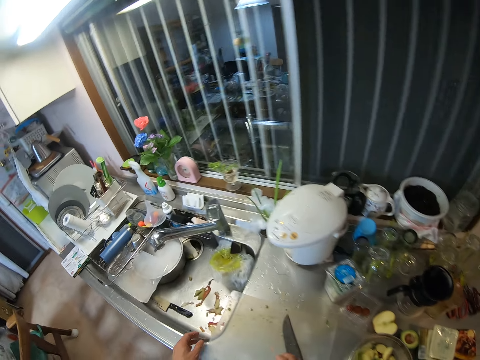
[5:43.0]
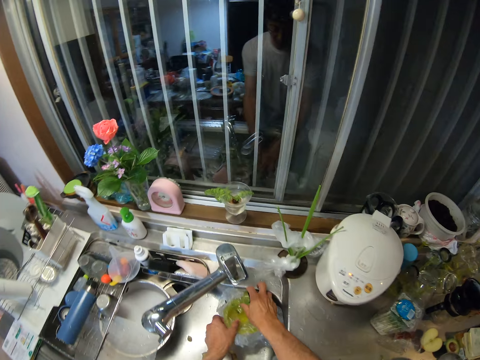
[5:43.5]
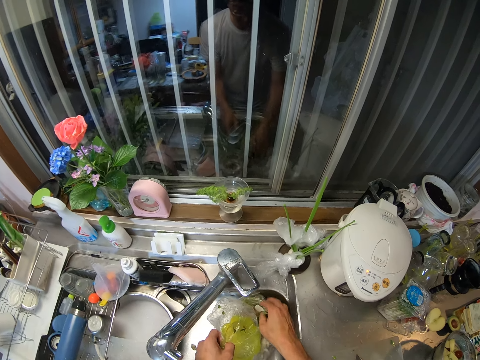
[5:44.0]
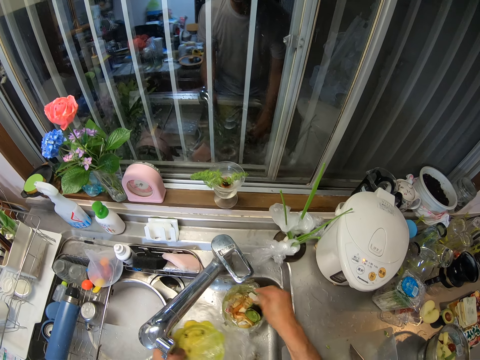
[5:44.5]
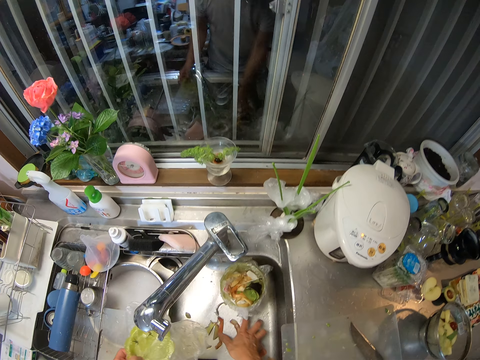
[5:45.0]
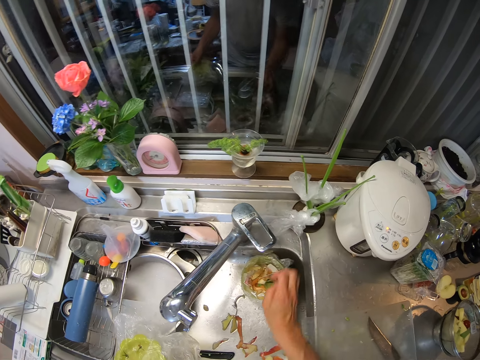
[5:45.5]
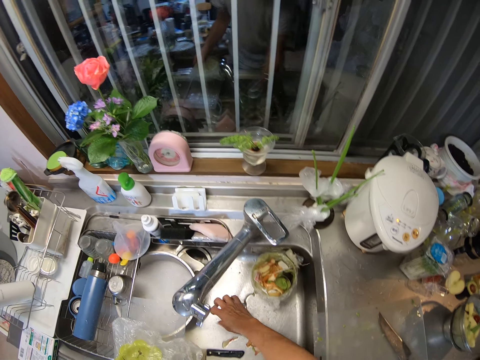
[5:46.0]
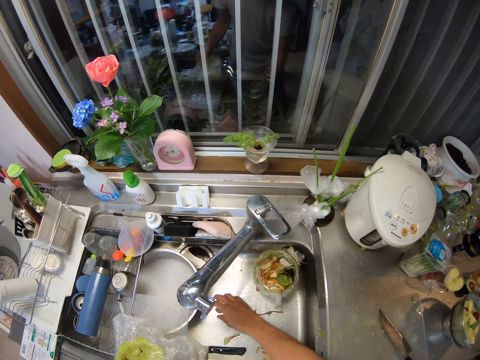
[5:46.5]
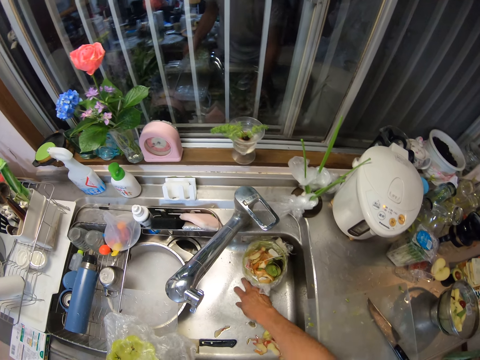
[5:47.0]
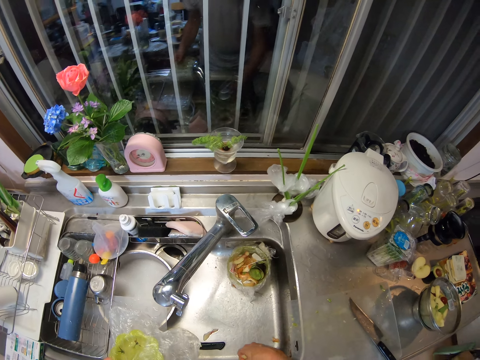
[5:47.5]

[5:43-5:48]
The camera wearer picks up a nylon from the trash in the sink with his left hand. He puts the pear peels in the waste bin. He gathers the dirt in the sink with his right hand.

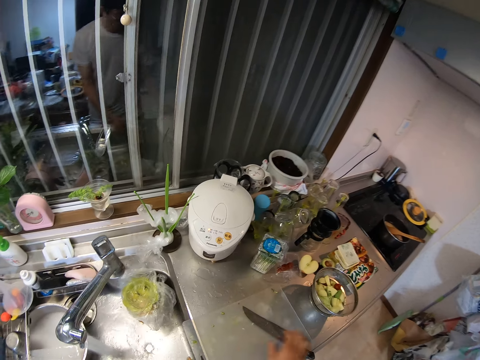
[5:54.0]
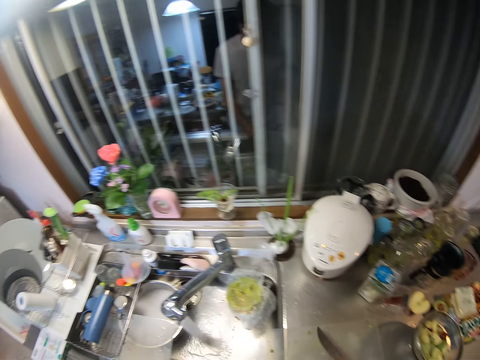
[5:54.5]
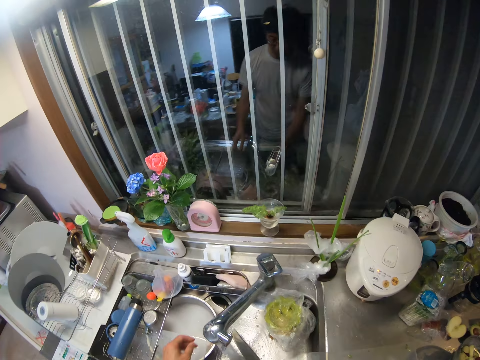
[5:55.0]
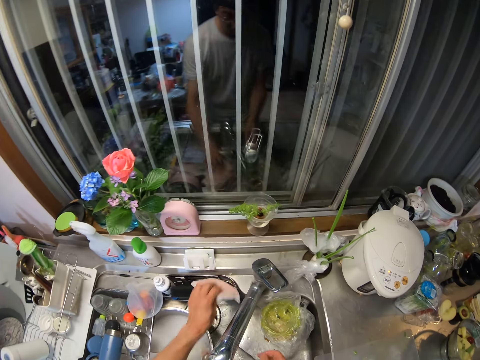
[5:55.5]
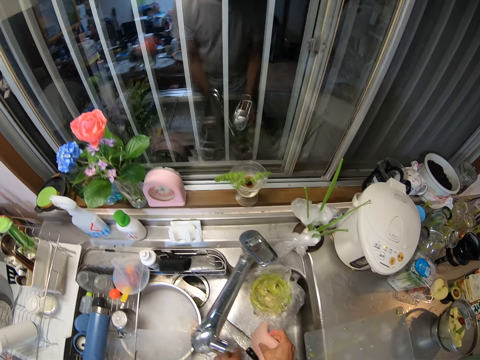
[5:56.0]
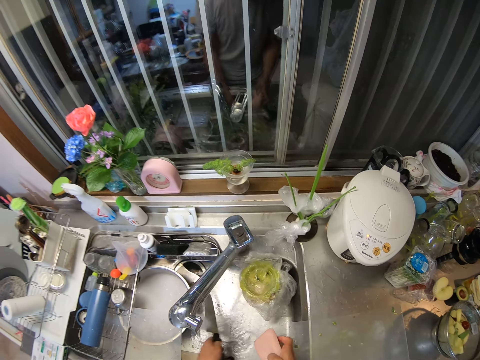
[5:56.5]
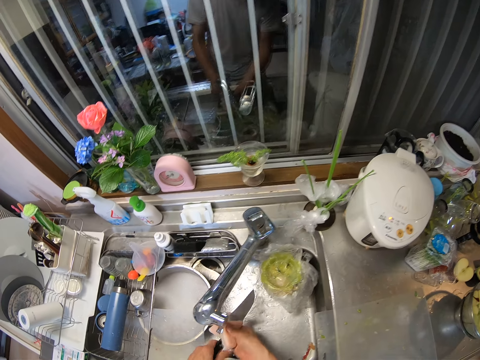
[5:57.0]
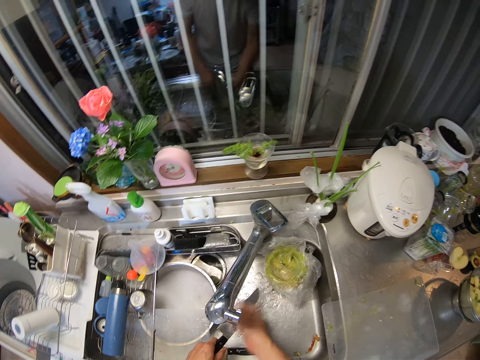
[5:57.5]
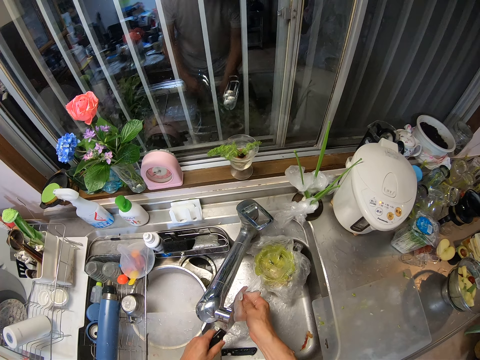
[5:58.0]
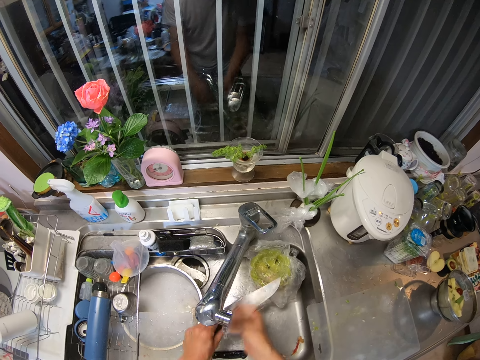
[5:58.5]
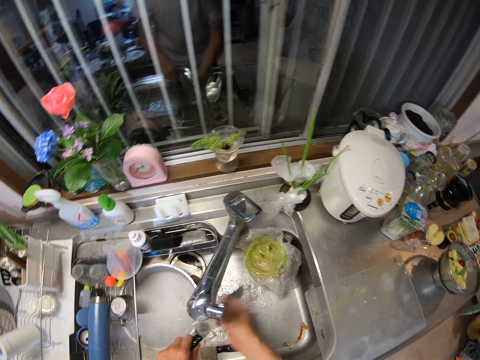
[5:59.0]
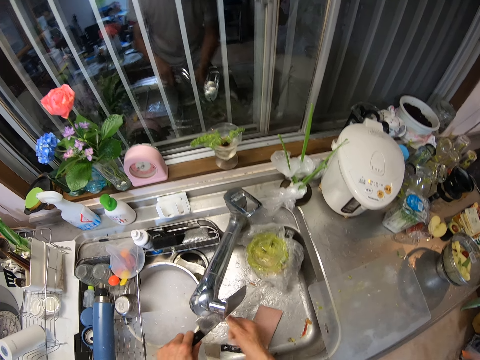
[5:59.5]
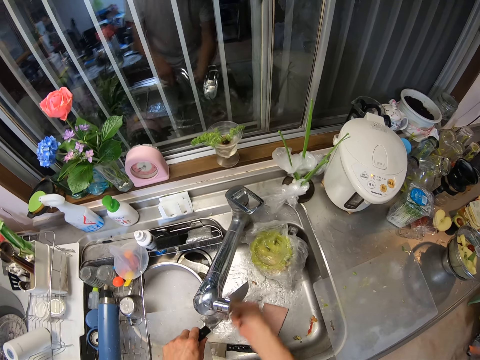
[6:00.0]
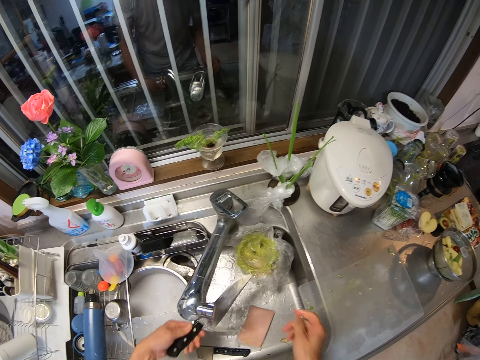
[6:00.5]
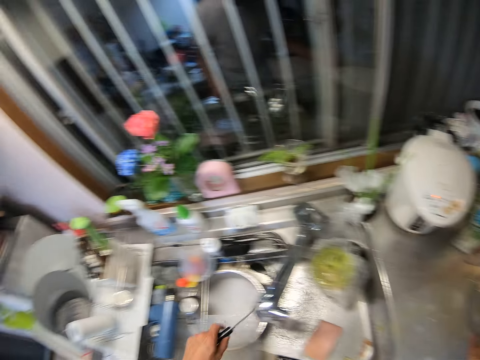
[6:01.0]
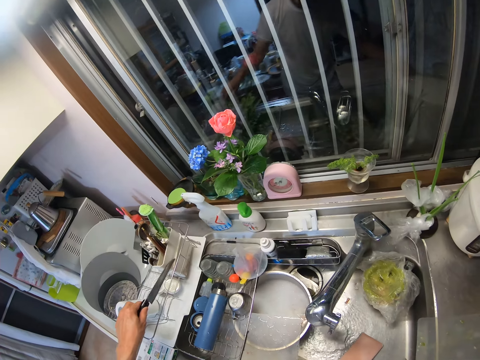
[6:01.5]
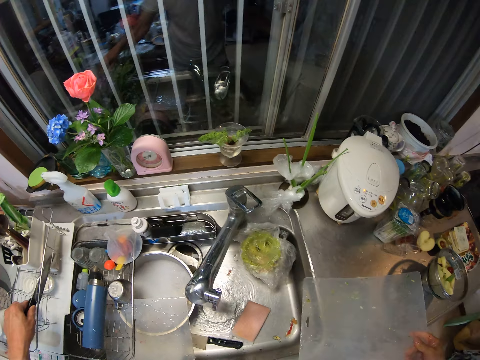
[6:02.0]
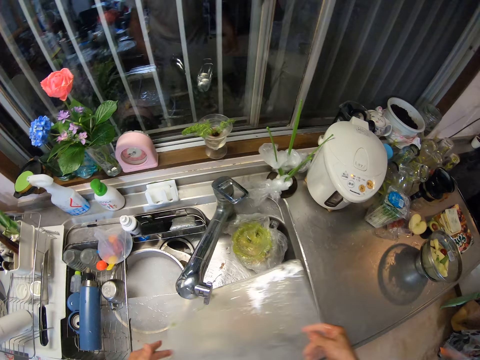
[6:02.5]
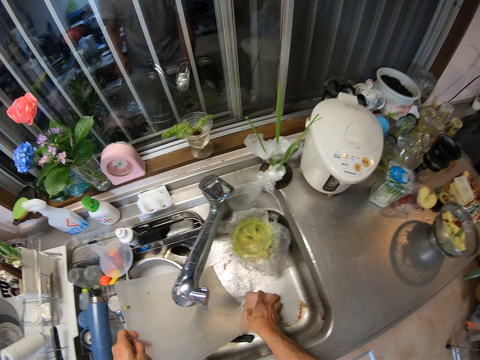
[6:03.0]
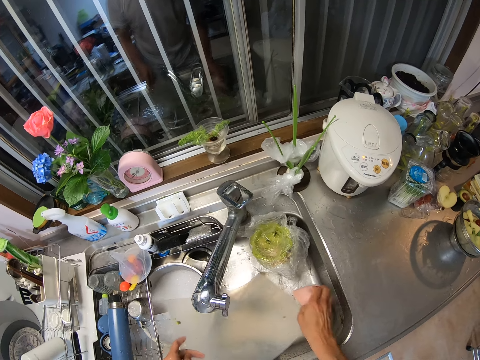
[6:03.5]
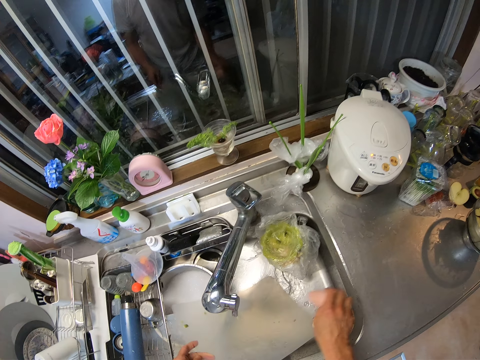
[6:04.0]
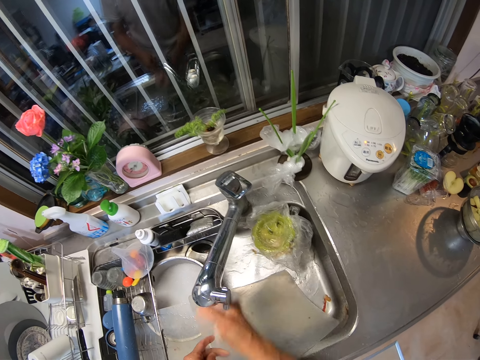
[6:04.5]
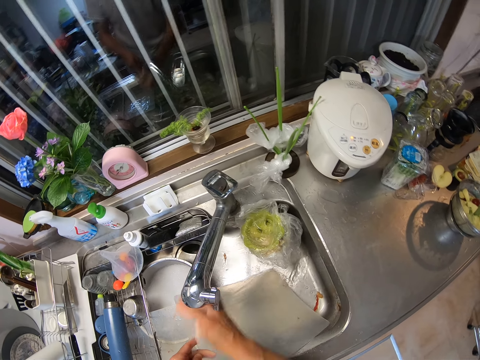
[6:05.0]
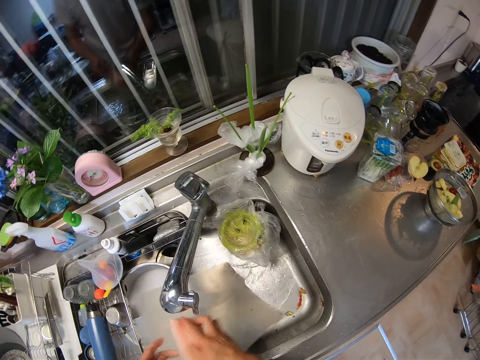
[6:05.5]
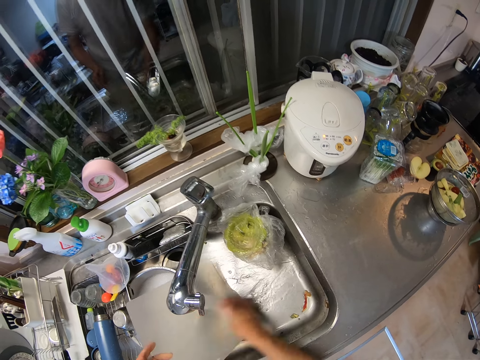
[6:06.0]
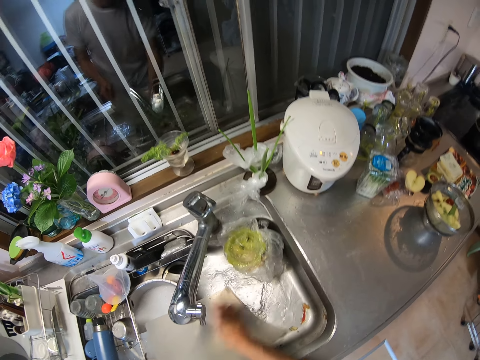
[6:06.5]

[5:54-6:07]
The camera wearer picks up the knife from the table with his right hand. He picks up a sponge from the sink rack with his left hand and passes the sponge in his left hand to his right hand. He picks up the knife from the sink with his left hand. He washes the knife with the sponge in his right hand under the tap. He drops the sponge in the sink. He rinses the knife under the tap. He places the knife into a plate rack by the sink. He picks up the cutting board from the table with his right hand. He passes the cutting board from his right hand to his left hand. He picks up the sponge from the sink with his right hand. He washes the cutting board with the sponge in his right hand under the tap.

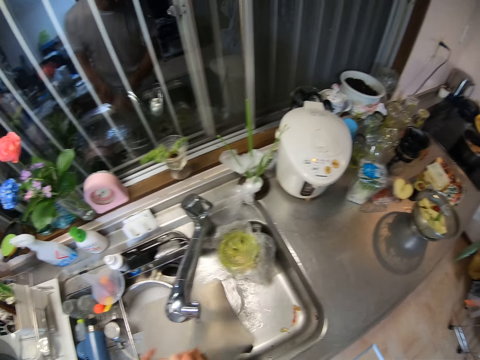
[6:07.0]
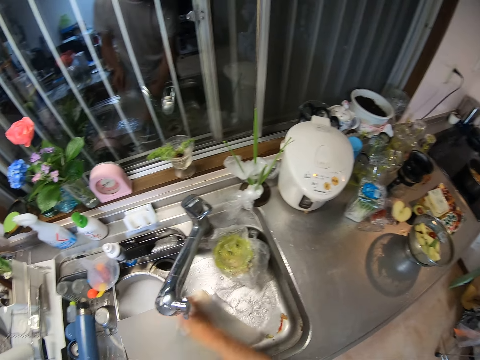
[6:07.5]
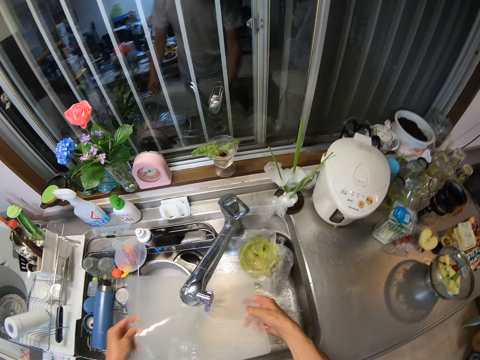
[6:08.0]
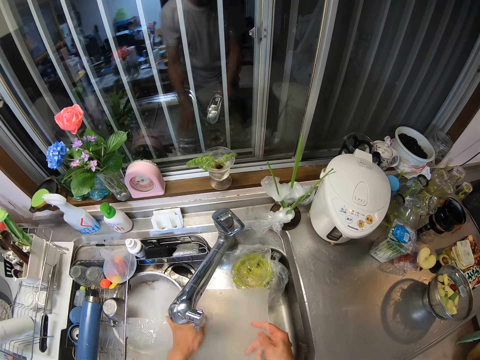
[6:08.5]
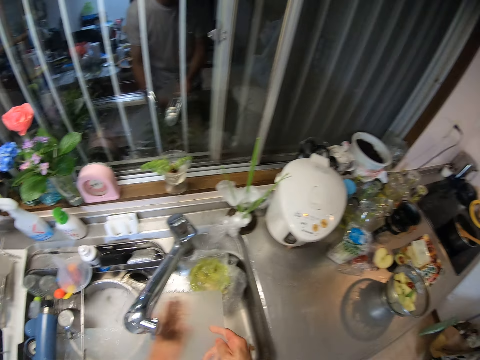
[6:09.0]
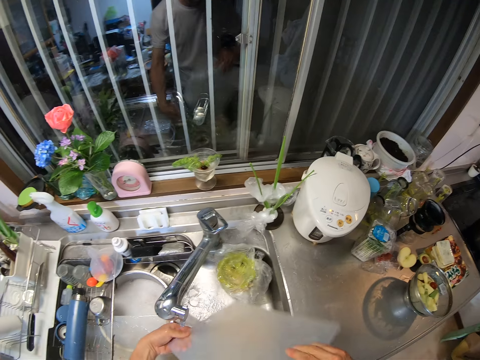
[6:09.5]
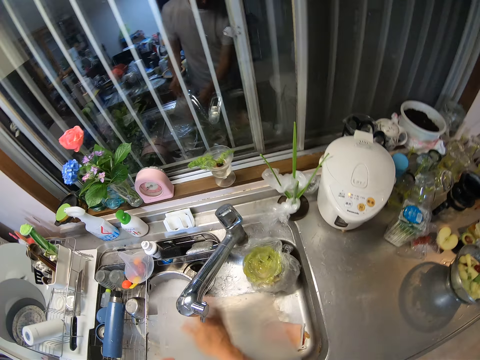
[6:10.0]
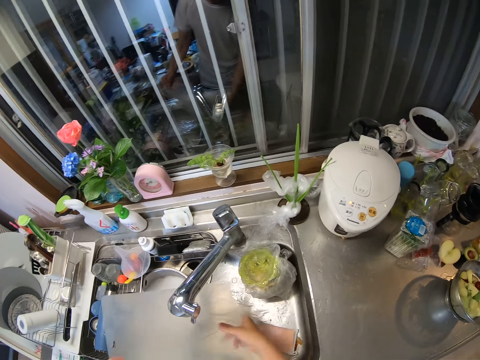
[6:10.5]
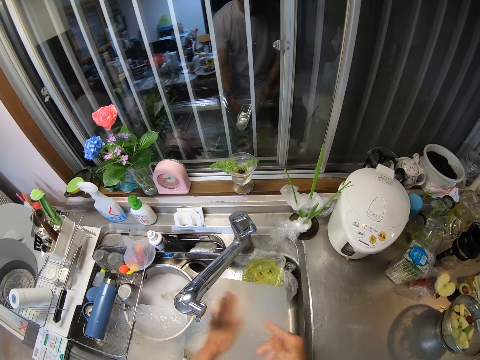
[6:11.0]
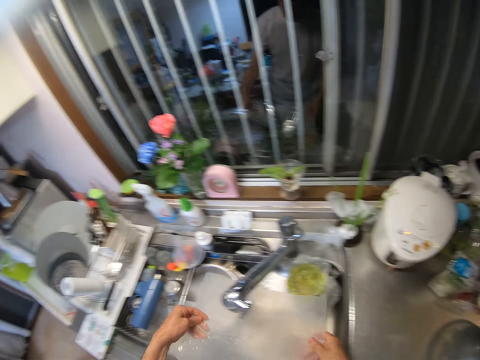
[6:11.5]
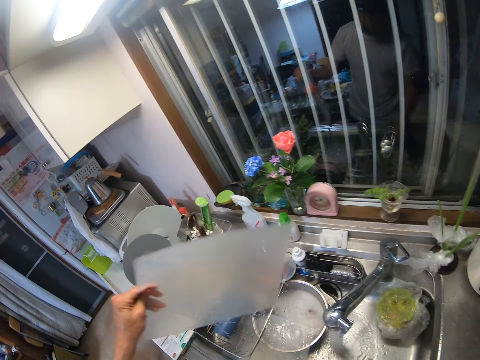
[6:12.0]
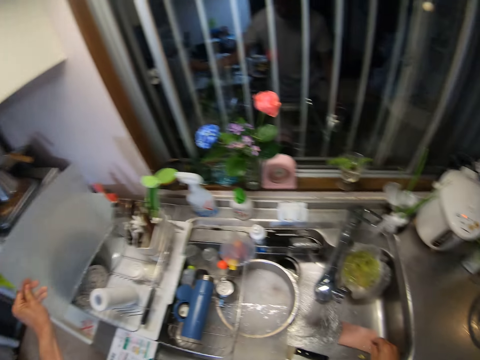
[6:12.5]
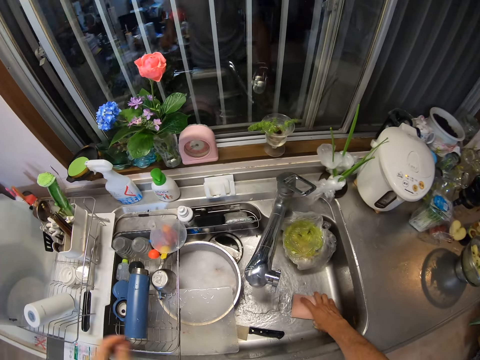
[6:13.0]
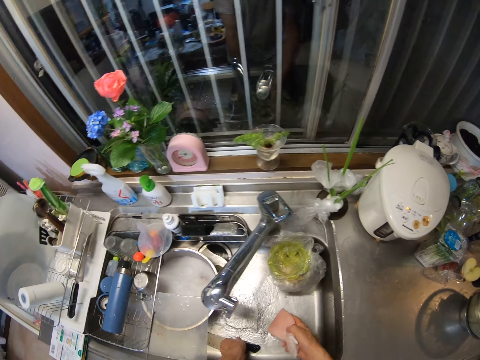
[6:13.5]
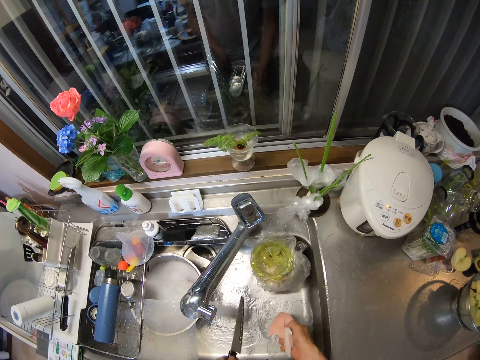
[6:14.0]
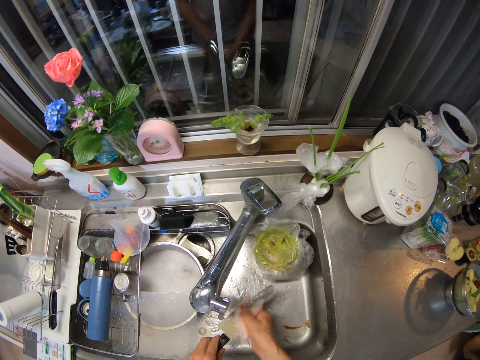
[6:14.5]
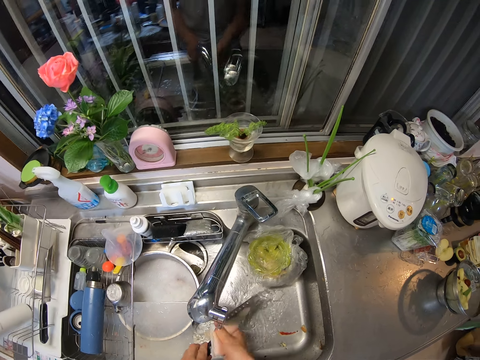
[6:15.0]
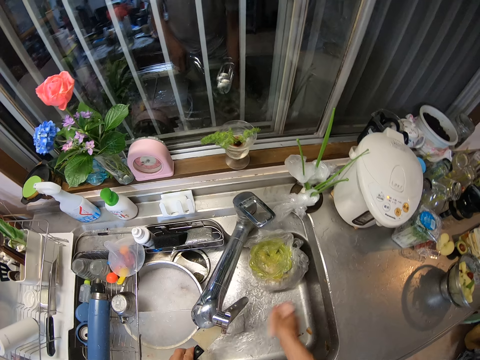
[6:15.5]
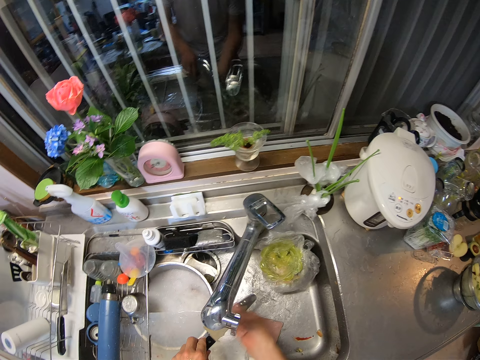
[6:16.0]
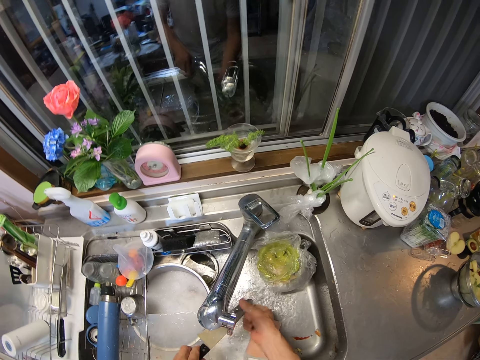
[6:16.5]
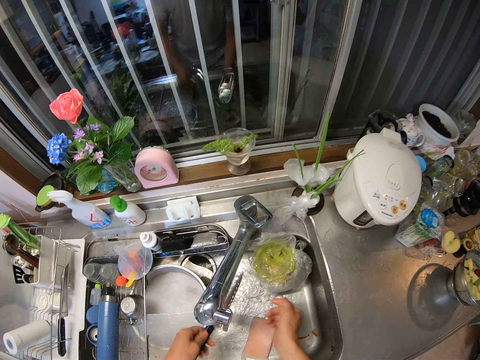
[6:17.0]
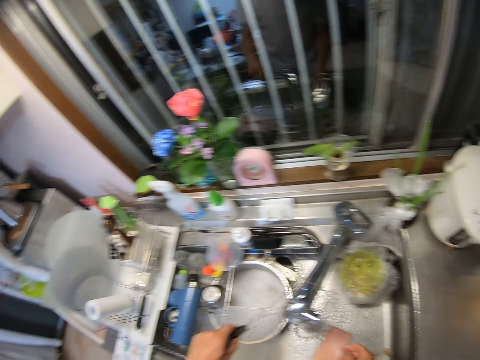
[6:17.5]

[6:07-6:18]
The camera wearer drops the cutting board into the sink. He rinses the cutting board under the tap. He places the cutting board into the plate rack by the sink. He picks up the sponge from the sink with his right hand. He picks up a knife from the sink with his left hand. He washes the knife with the sponge in his right hand under the tap. He drops the sponge in the sink. He rinses the knife under the tap.
